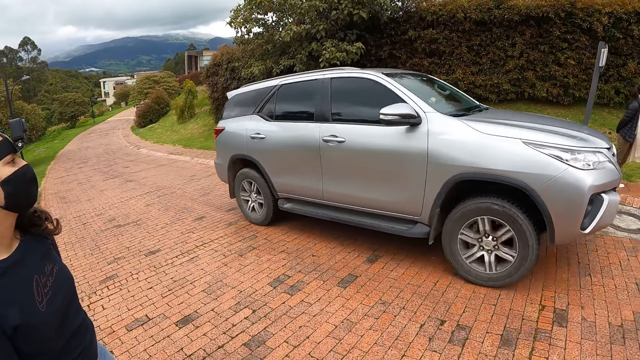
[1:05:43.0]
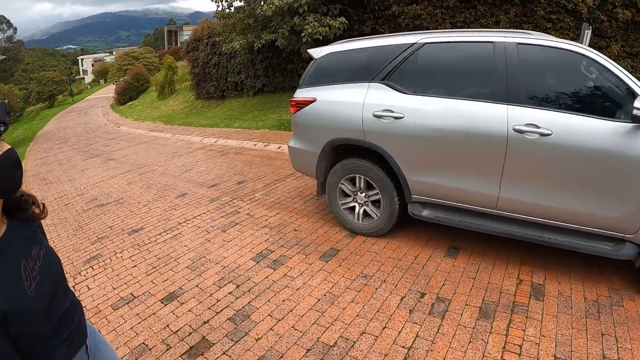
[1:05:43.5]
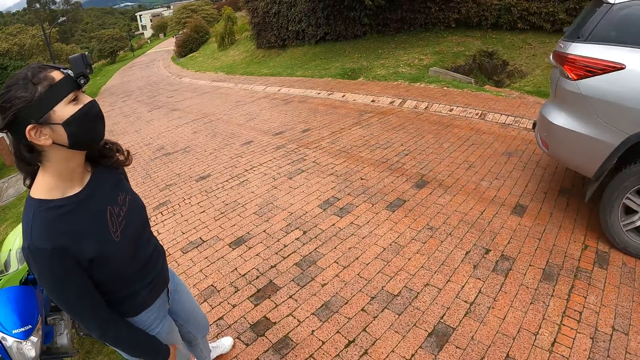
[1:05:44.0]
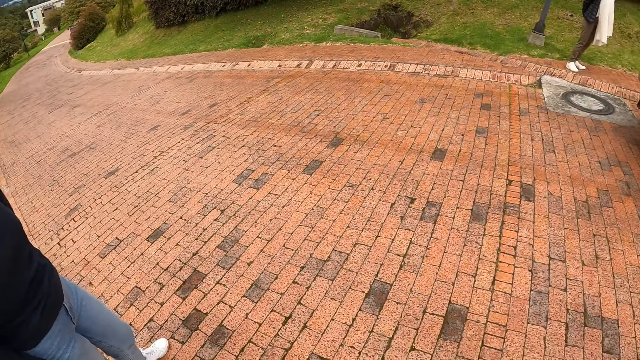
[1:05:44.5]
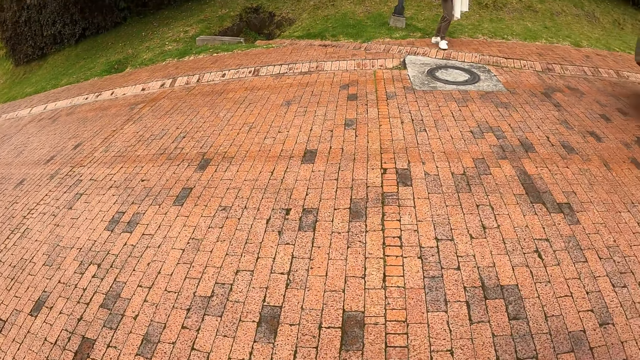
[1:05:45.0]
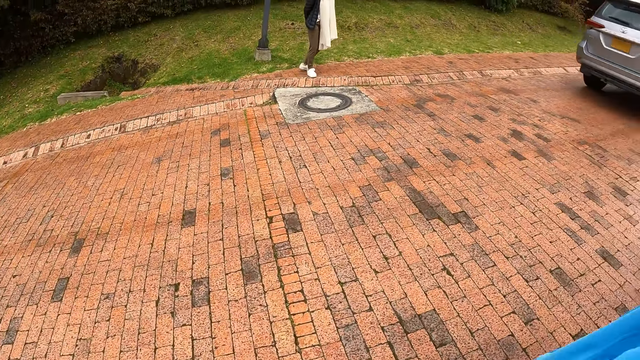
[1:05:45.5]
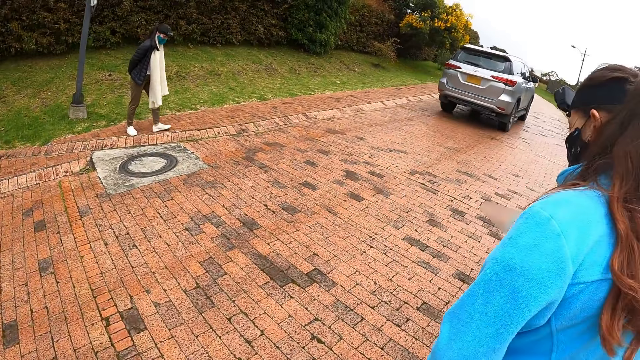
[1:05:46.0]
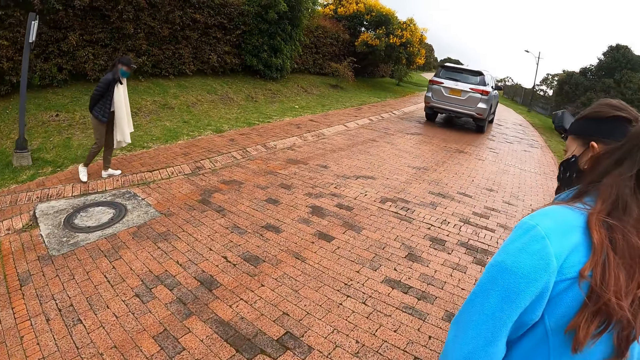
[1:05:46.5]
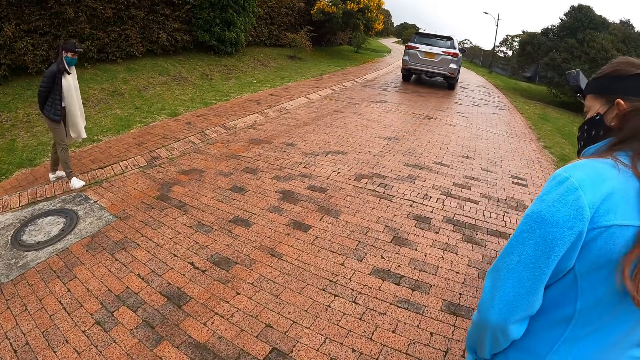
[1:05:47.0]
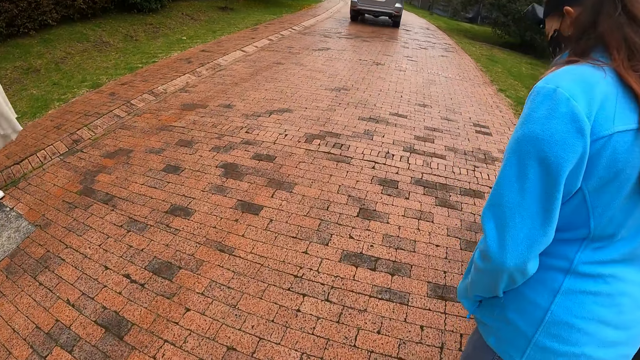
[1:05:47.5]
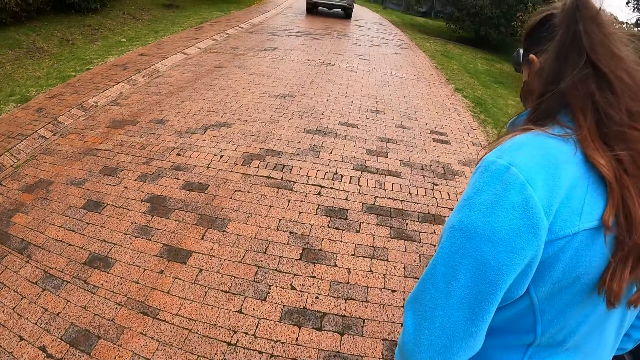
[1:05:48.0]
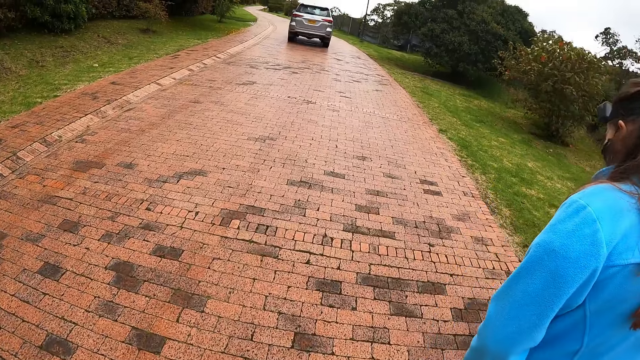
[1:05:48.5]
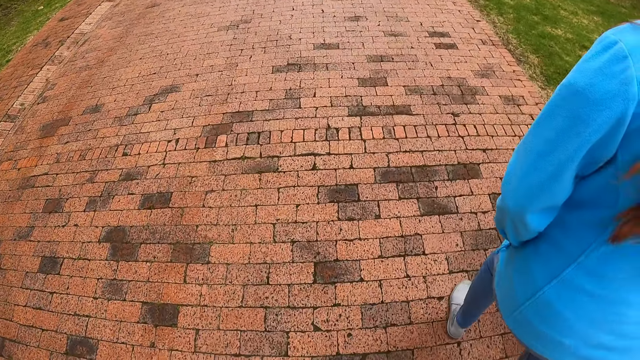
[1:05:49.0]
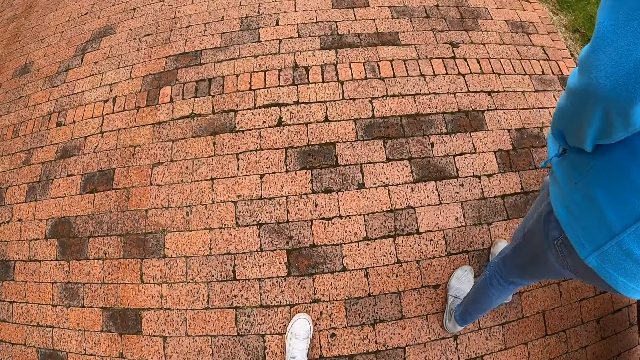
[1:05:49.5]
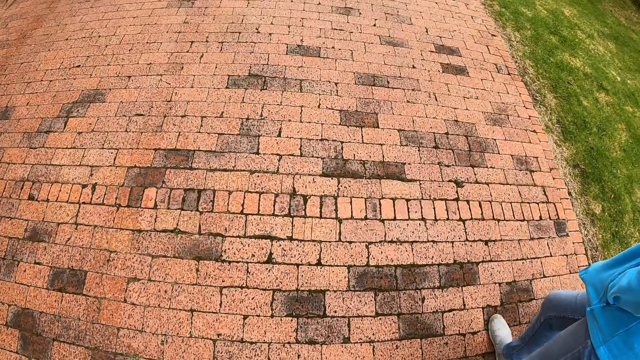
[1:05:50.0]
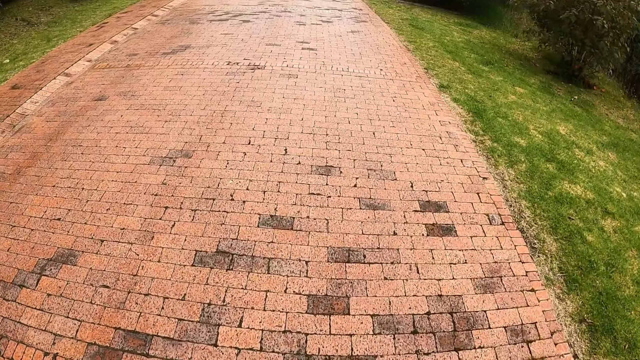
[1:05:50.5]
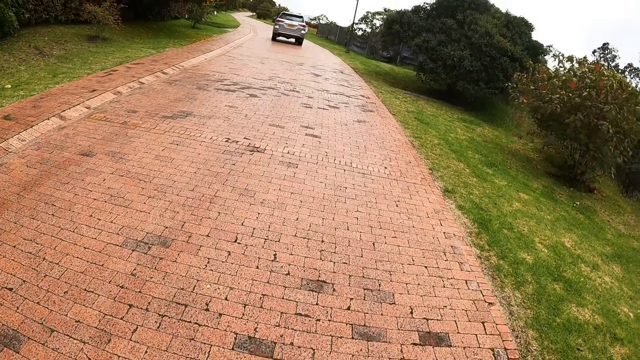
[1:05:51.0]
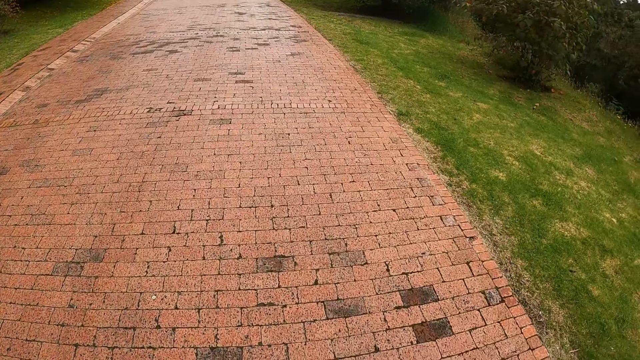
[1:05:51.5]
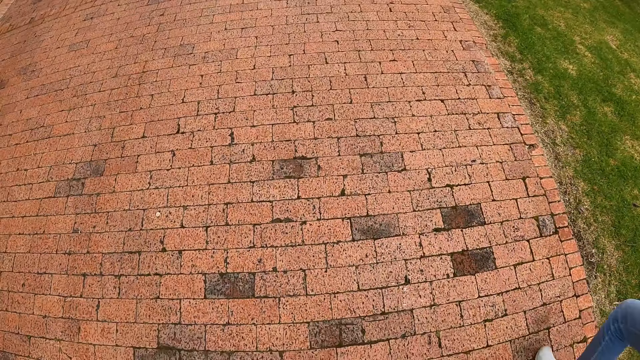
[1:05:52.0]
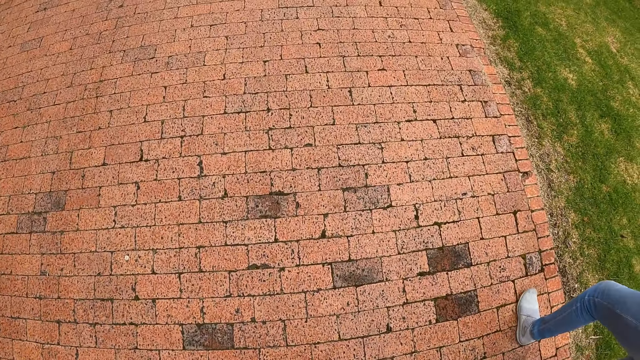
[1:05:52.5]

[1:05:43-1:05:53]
The camera wearer walks beside a lady.

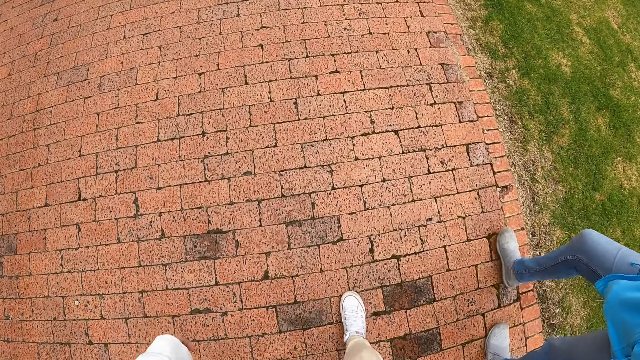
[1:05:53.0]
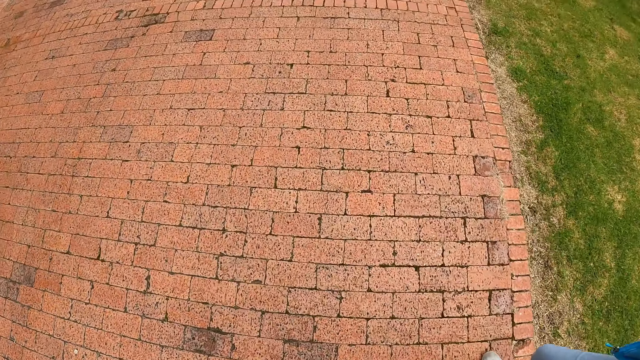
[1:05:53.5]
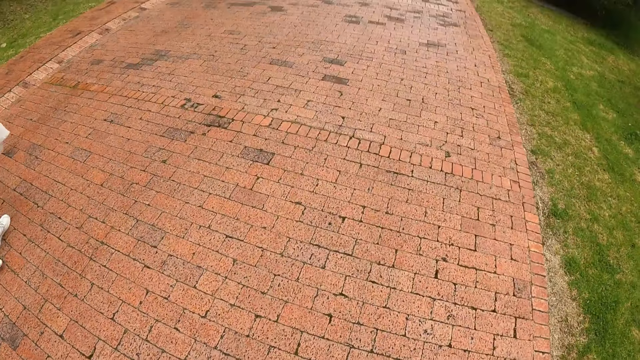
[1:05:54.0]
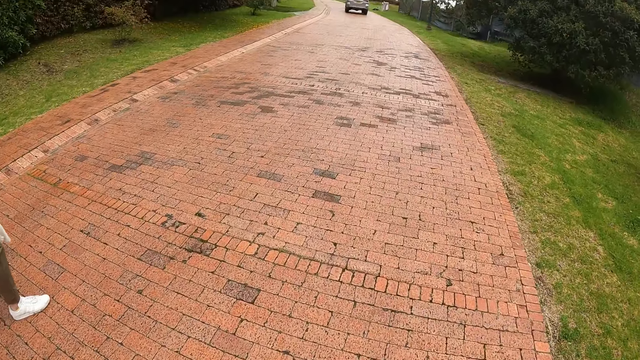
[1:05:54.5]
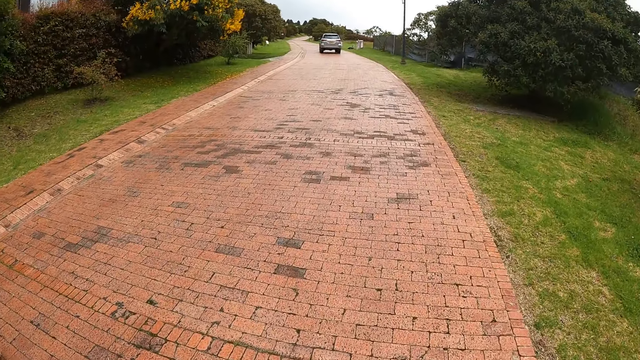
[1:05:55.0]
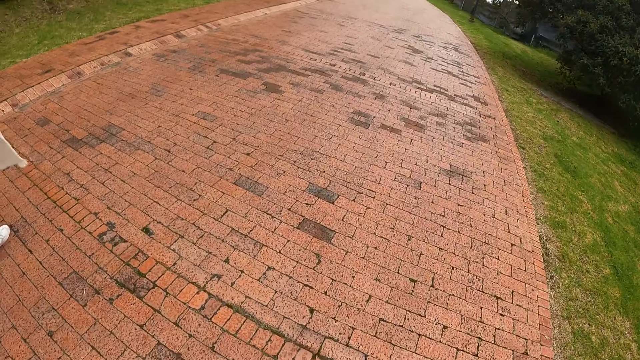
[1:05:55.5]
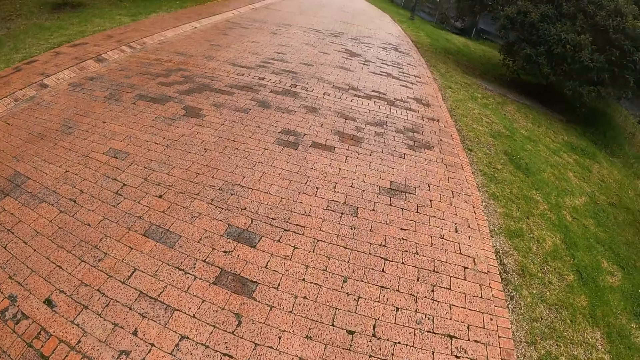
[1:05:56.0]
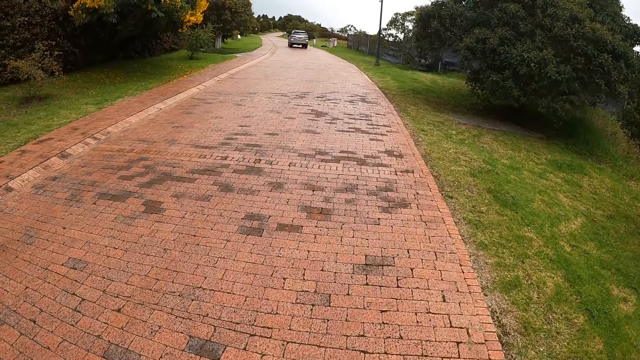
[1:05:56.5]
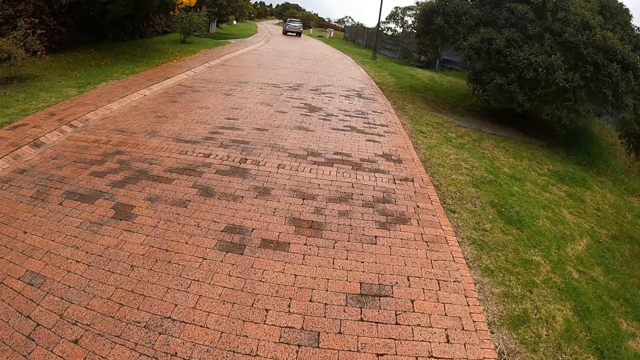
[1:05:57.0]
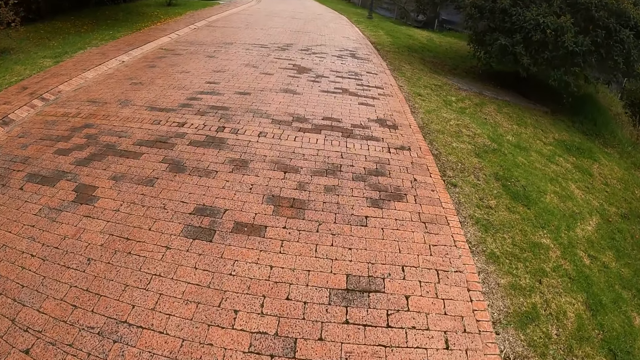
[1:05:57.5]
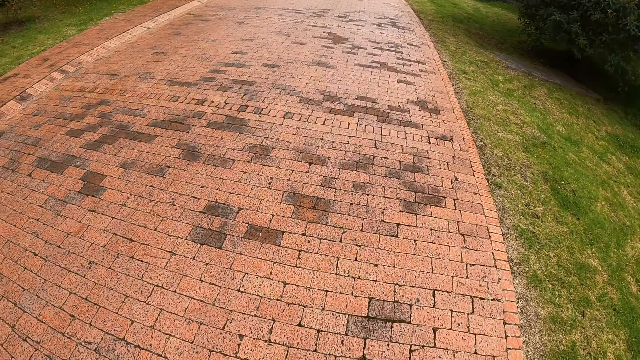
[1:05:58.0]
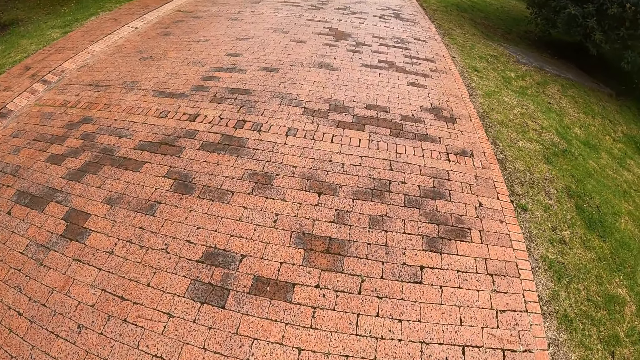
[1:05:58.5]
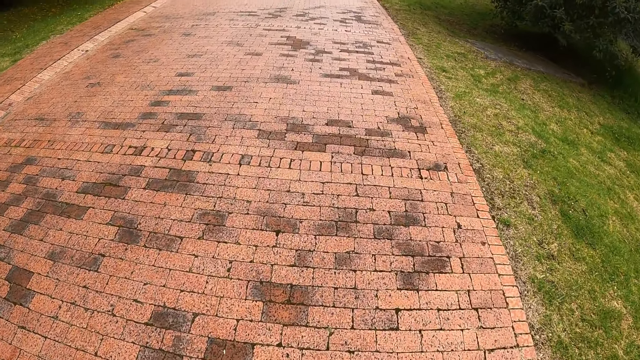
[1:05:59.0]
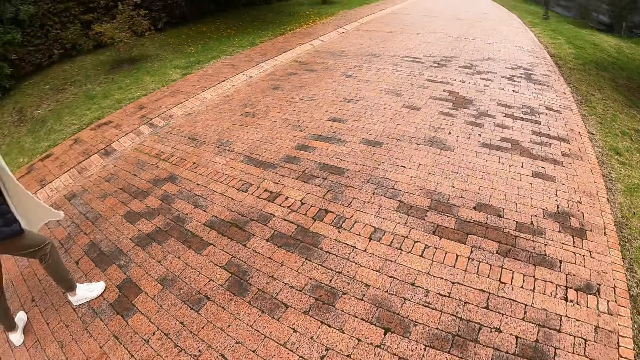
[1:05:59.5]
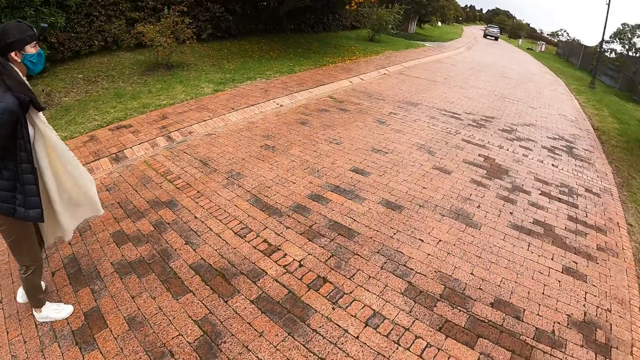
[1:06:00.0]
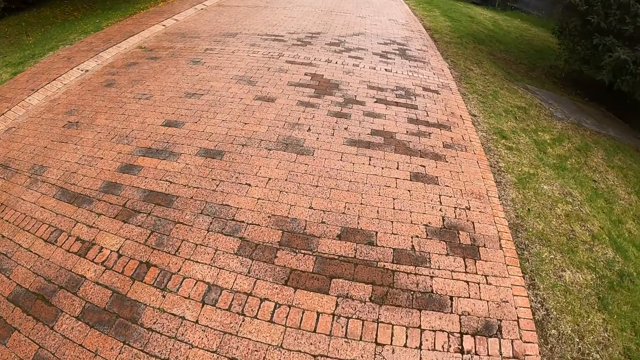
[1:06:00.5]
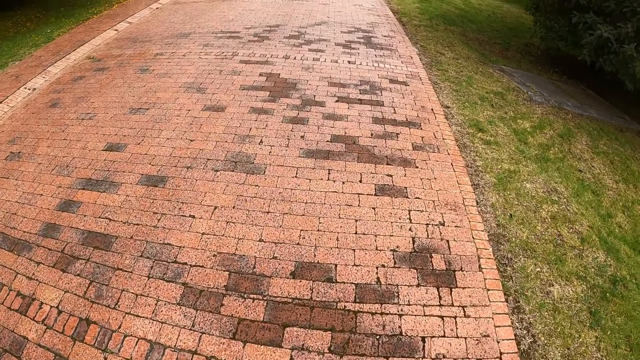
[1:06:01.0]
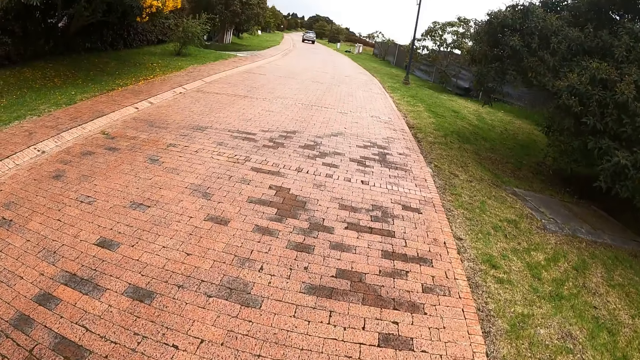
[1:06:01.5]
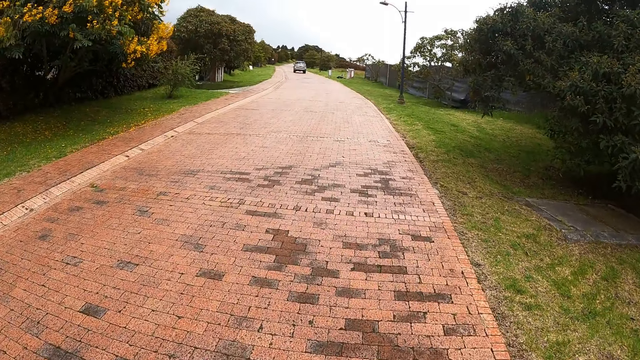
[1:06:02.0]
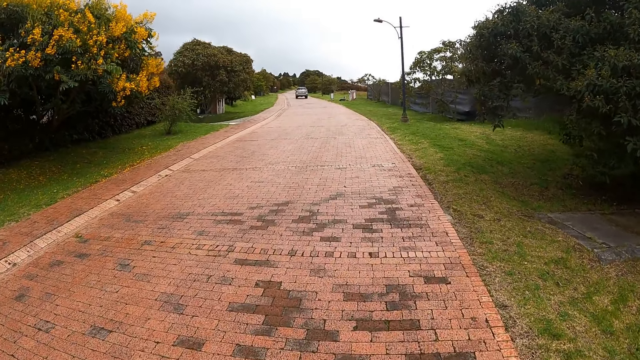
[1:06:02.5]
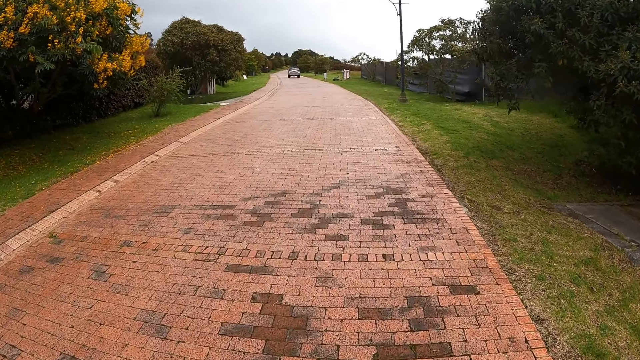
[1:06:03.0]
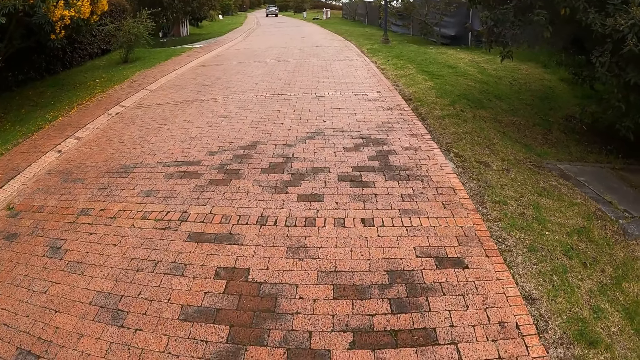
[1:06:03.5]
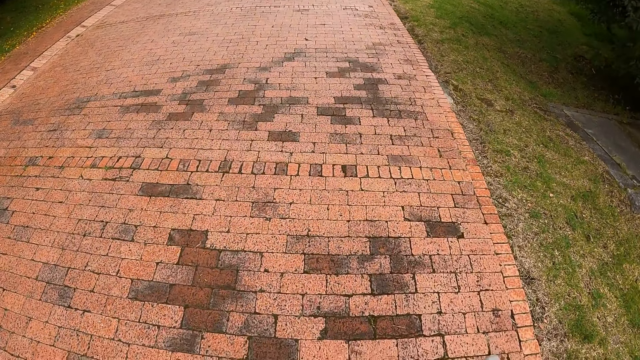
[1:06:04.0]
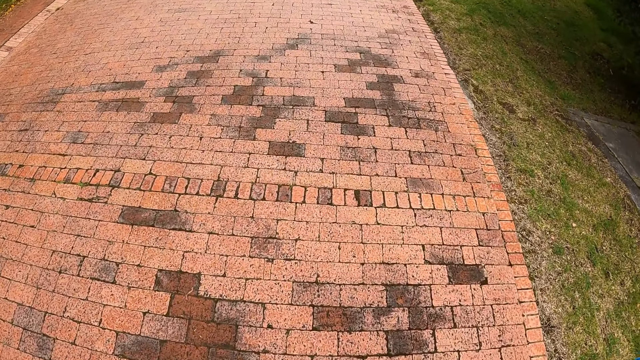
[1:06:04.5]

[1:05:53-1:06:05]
A lady walks beside the camera wearer.
